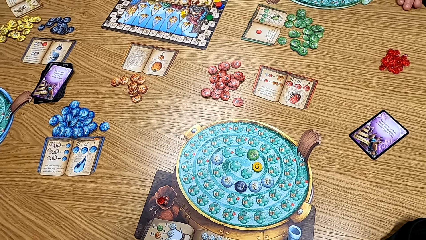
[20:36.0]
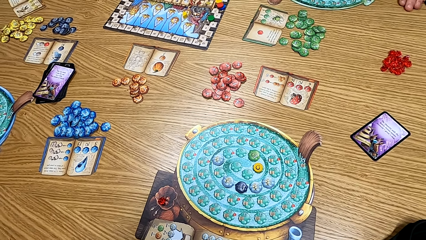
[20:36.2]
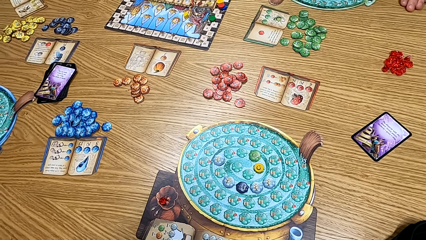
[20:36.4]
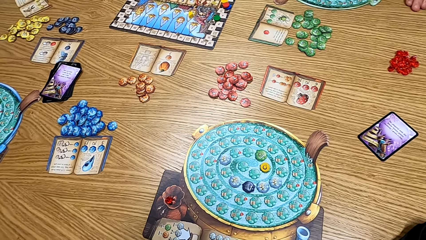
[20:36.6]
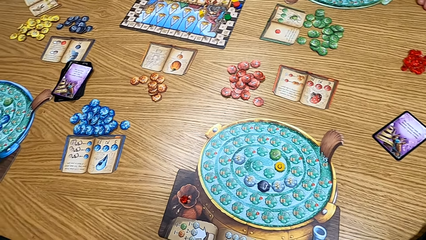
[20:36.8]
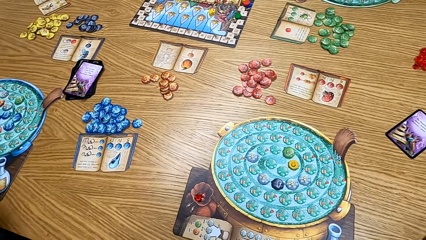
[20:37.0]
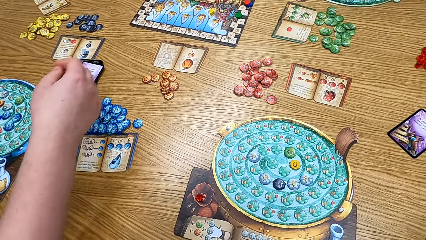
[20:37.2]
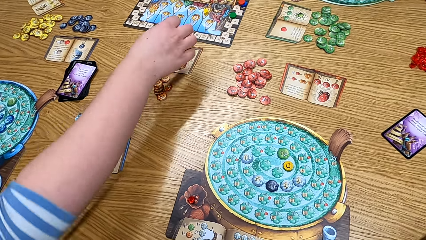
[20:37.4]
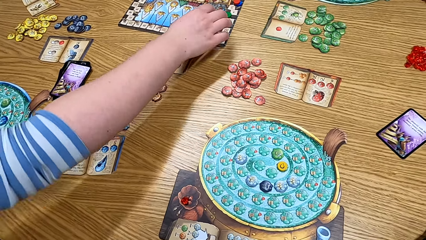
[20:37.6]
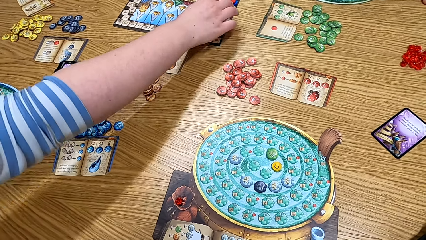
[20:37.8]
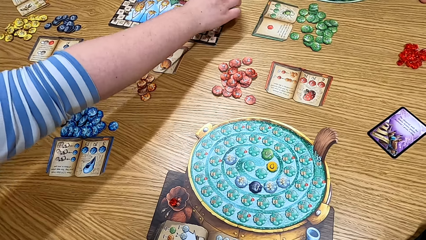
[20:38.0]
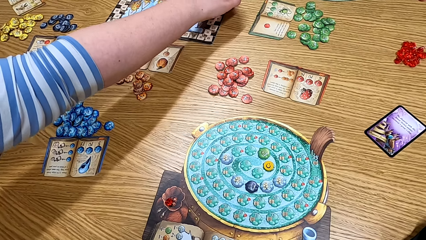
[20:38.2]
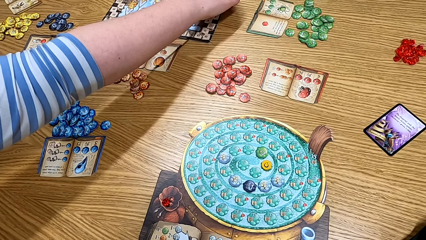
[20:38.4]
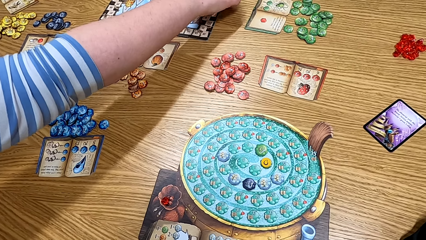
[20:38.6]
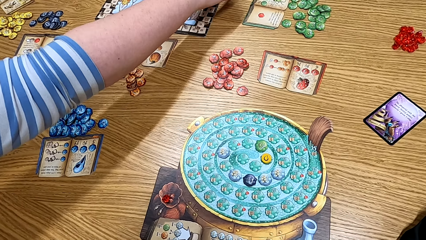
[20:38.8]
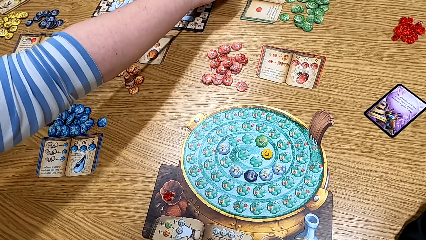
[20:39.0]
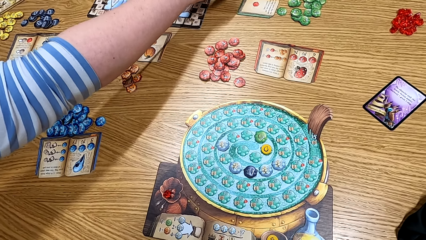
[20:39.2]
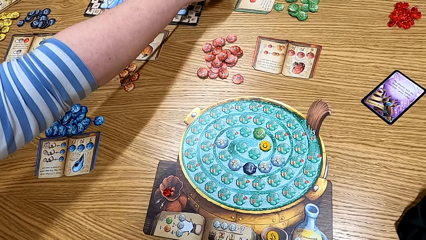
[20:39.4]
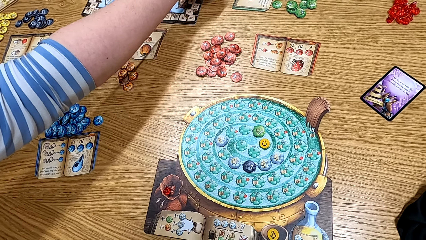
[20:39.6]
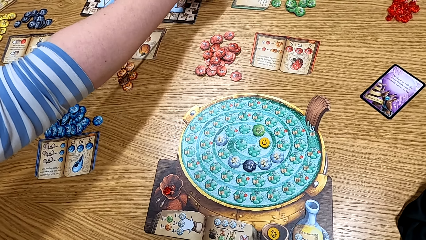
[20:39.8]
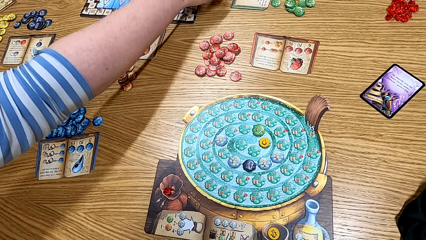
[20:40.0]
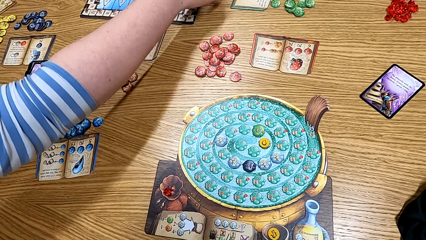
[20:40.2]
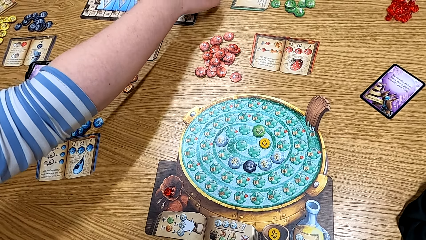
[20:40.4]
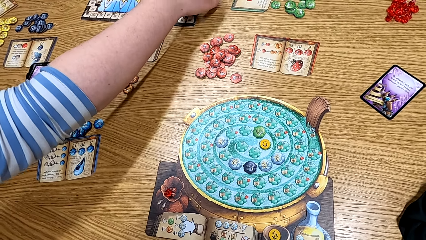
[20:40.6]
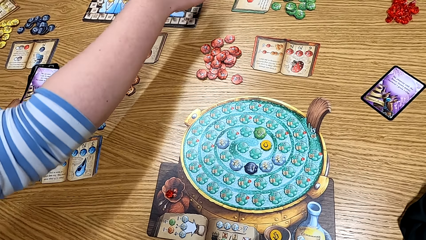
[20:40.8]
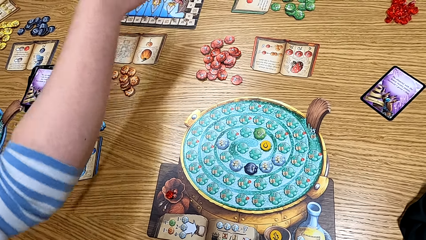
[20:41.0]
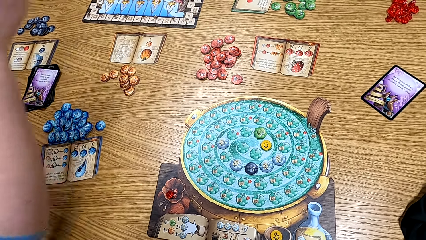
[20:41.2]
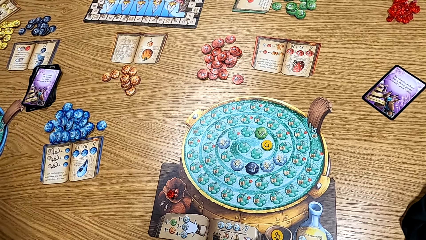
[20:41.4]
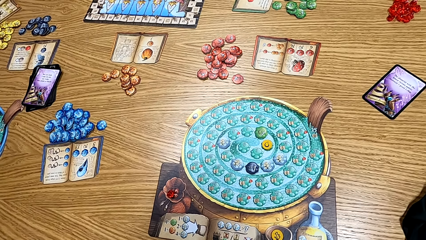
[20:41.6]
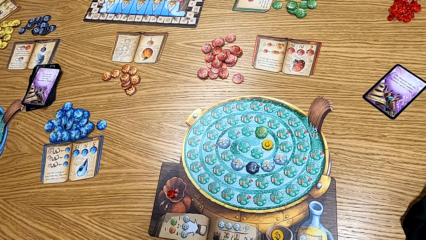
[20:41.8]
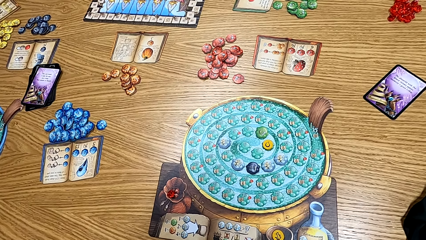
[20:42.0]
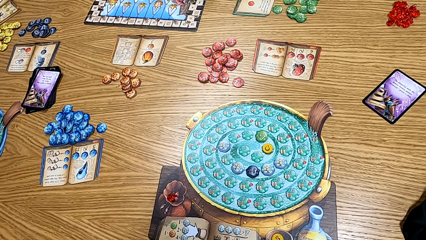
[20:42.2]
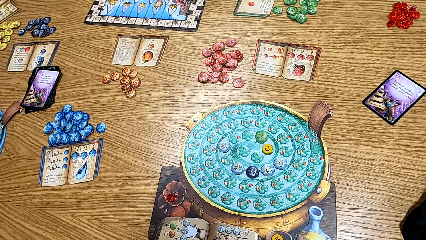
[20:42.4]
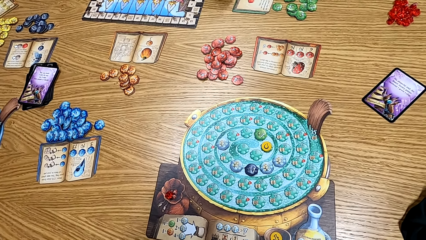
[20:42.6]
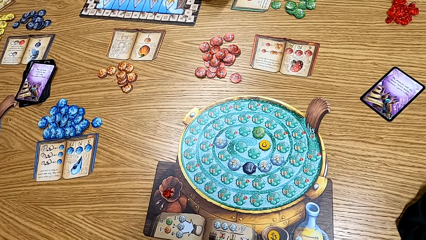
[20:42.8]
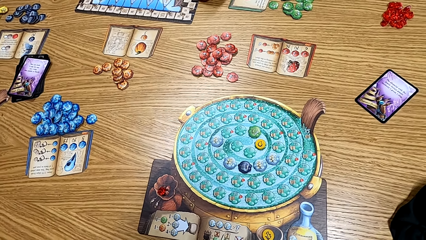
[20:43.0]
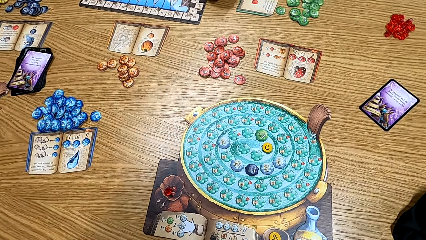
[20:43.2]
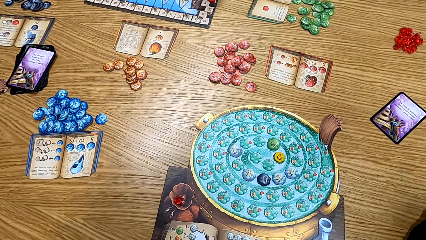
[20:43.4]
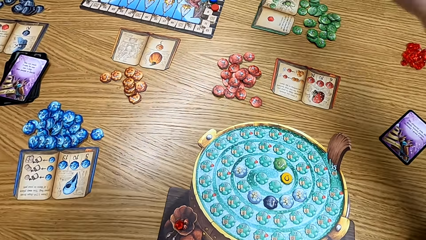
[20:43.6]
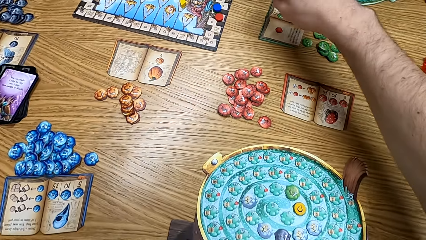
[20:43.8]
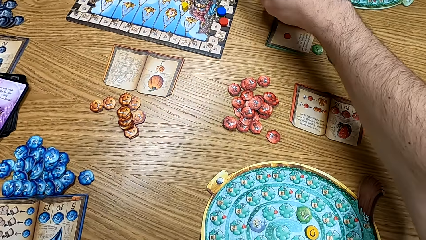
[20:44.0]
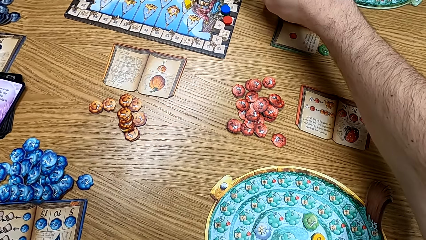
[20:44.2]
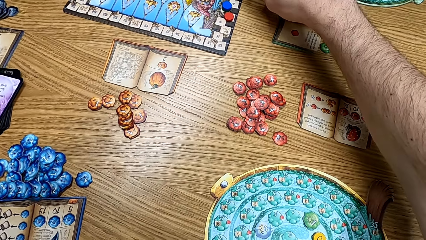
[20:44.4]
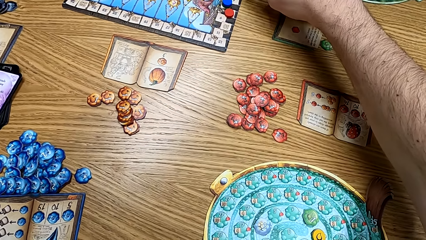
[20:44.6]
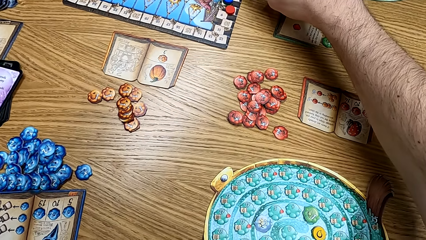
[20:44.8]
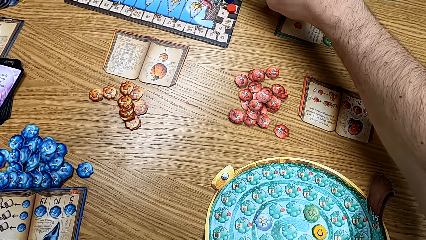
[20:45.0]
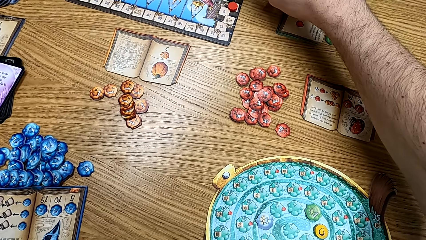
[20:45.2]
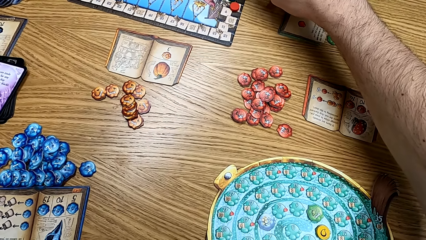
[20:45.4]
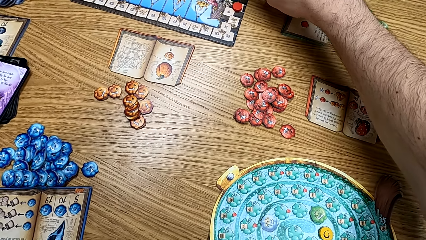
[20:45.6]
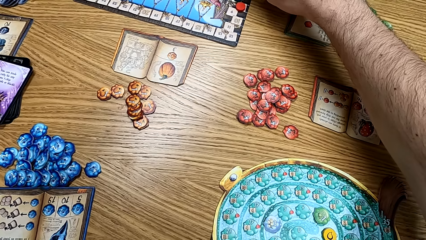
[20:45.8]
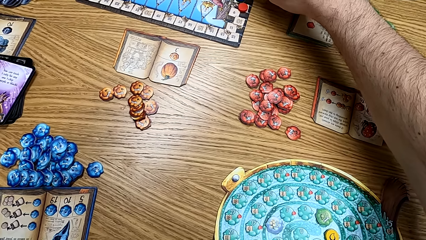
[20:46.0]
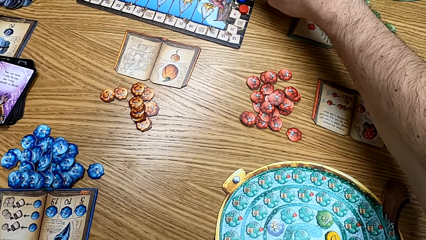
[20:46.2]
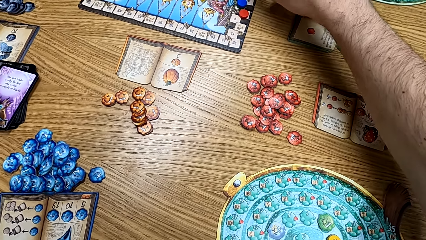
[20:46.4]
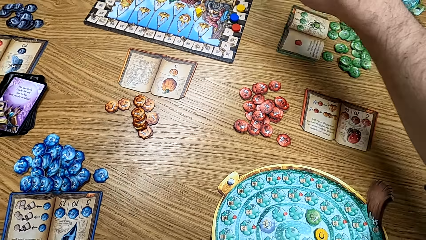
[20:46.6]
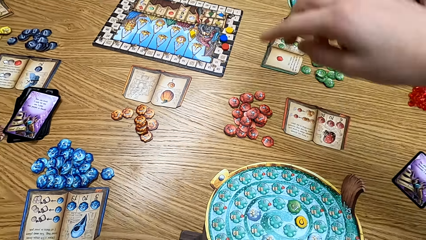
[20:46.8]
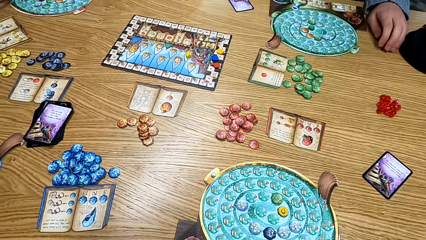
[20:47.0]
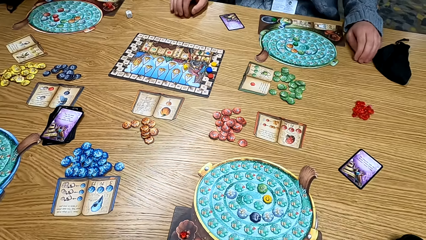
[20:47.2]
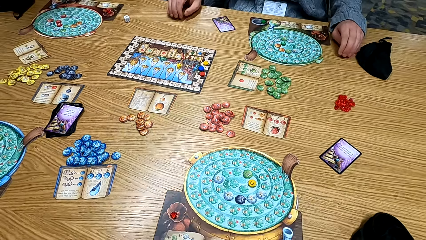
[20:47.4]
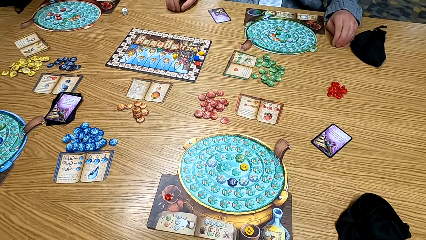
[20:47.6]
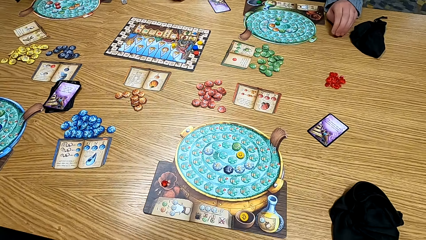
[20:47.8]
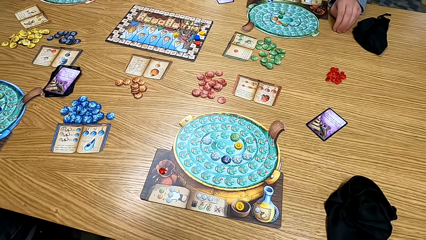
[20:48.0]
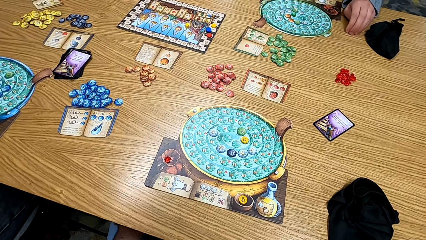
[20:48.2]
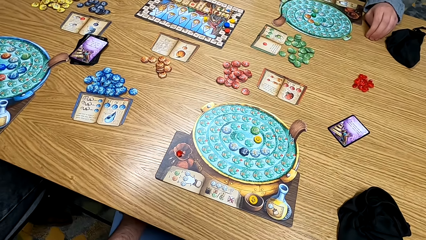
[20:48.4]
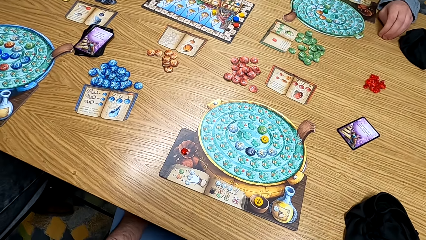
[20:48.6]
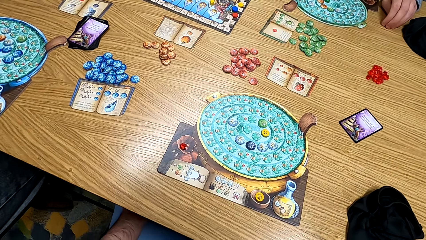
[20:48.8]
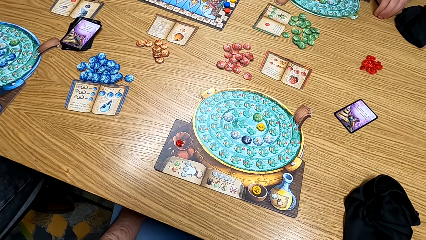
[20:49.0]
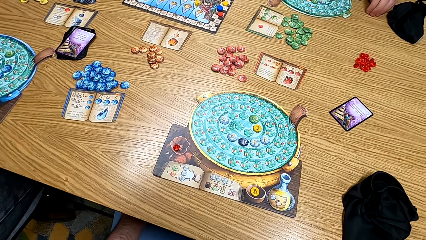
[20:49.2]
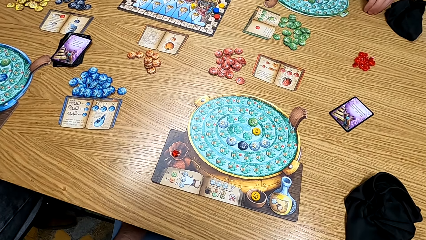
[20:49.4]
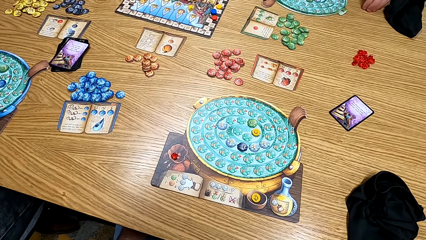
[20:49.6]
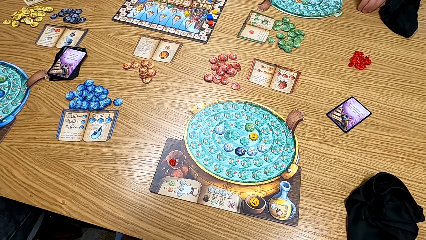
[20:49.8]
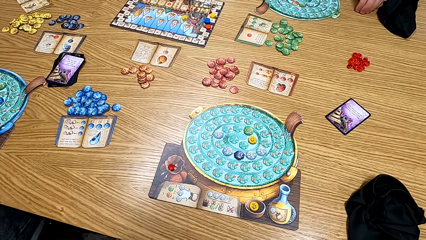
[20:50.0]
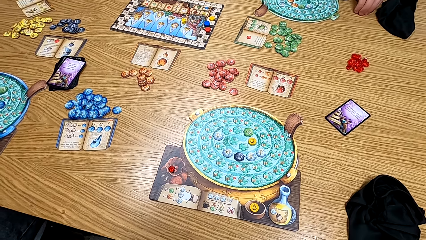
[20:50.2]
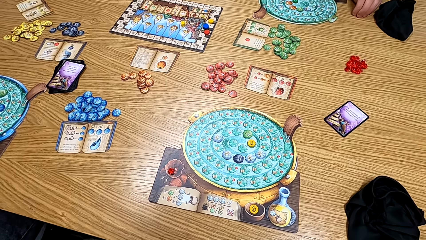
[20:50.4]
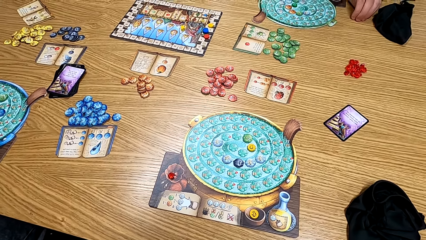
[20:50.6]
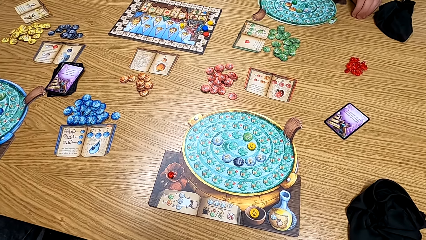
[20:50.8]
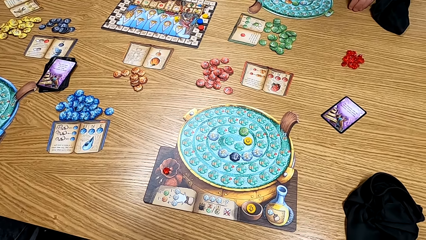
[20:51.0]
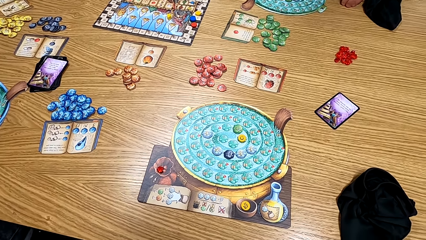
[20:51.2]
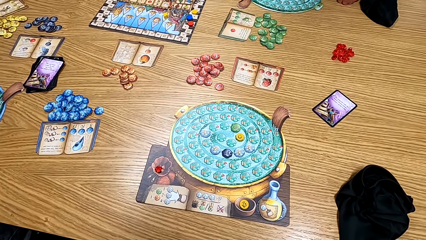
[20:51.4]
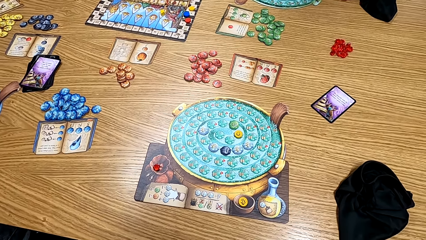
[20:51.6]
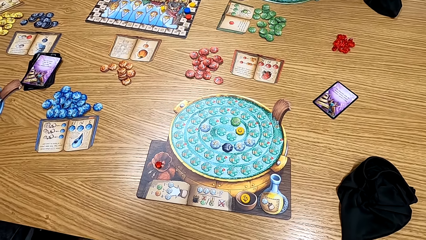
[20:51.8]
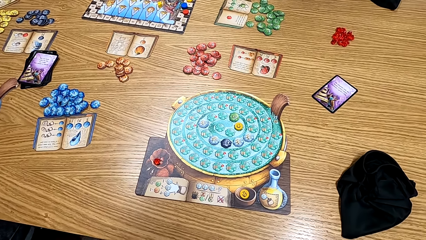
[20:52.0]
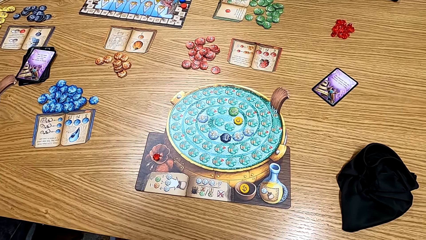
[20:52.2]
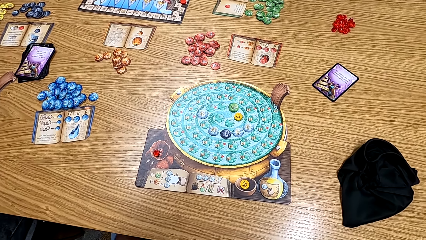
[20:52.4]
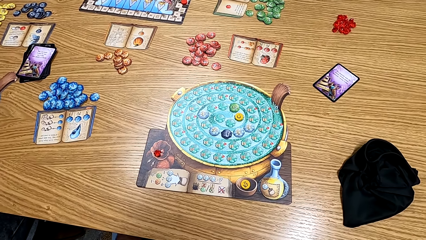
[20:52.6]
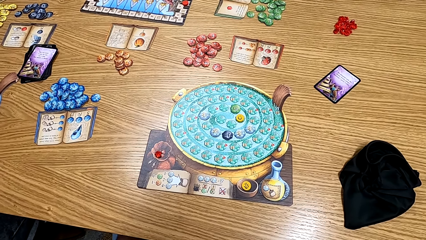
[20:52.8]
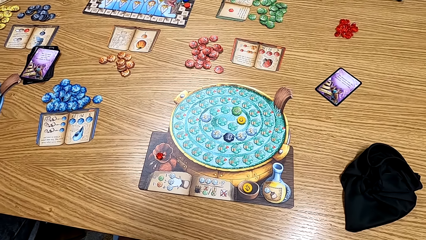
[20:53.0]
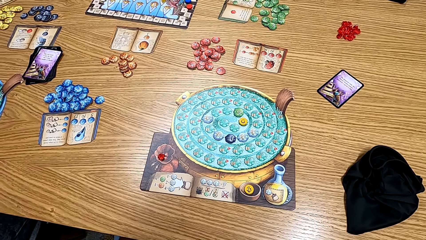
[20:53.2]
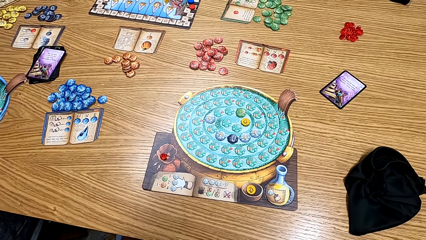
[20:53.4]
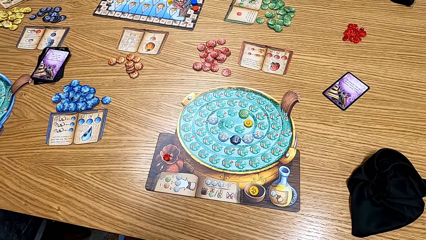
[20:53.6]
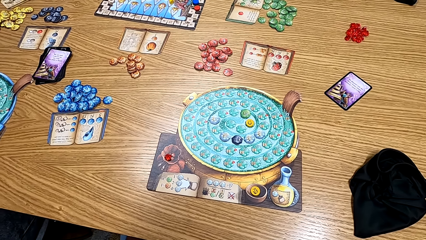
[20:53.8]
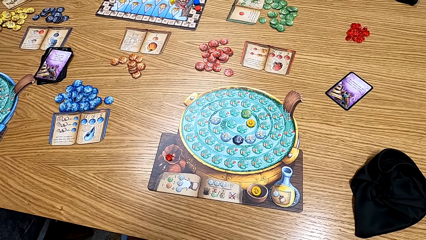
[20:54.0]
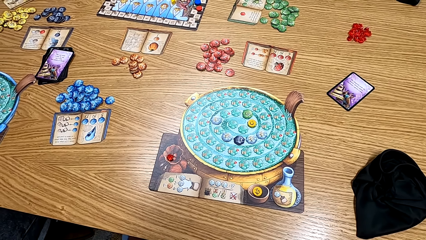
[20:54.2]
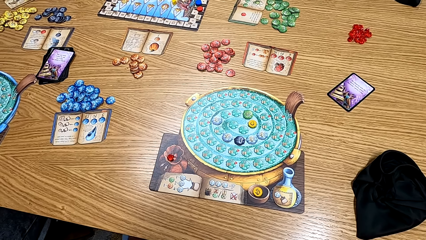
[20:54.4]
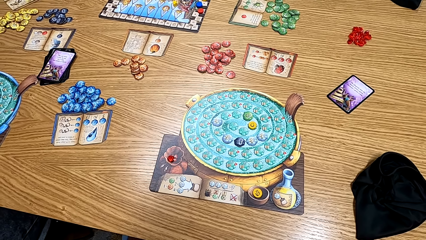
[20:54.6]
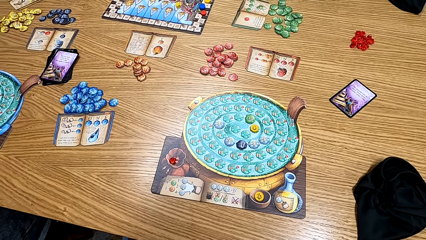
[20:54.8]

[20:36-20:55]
A man puts a hand on the scoring track. The camera wearer moves the right hand to the scoring track. They pick up the cards on the table. A lady taps on the table with both hands. The camera wearer looks around the table. They look at the game on the table.
